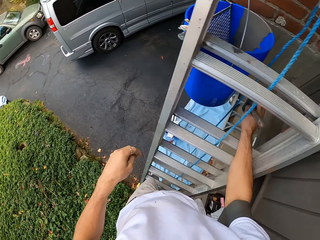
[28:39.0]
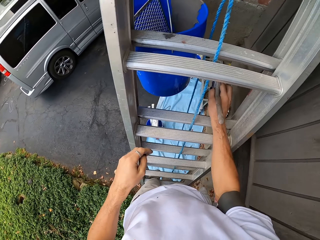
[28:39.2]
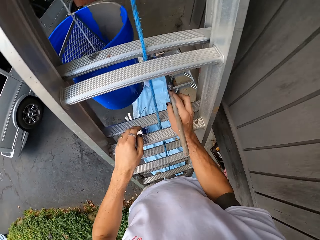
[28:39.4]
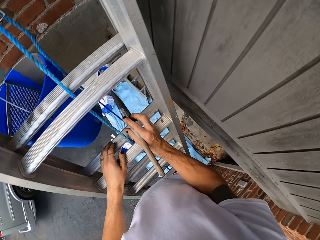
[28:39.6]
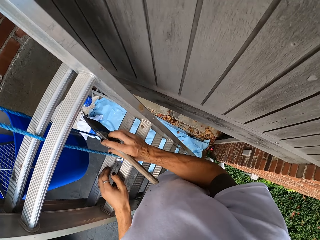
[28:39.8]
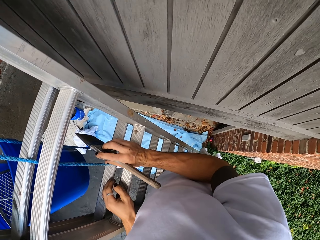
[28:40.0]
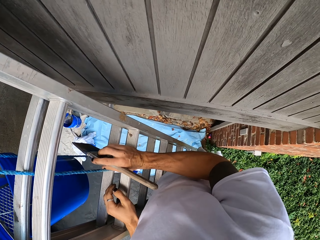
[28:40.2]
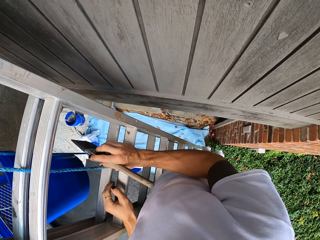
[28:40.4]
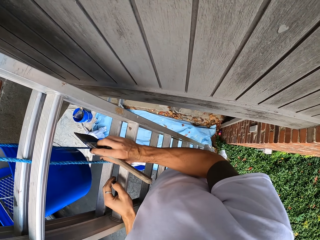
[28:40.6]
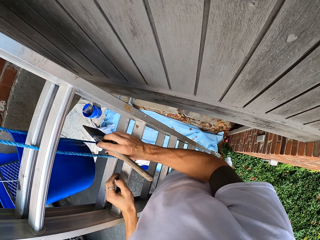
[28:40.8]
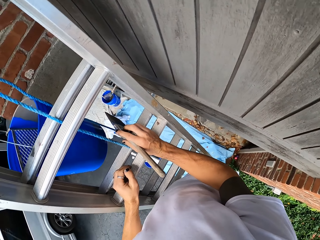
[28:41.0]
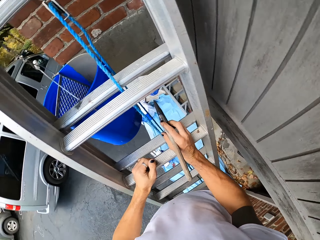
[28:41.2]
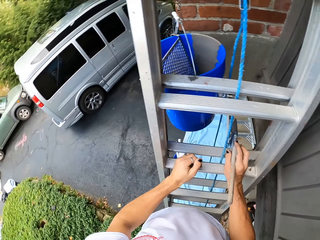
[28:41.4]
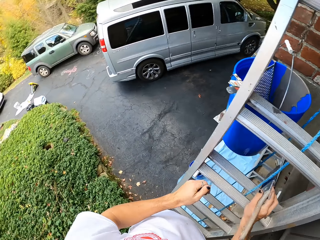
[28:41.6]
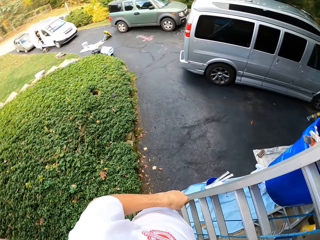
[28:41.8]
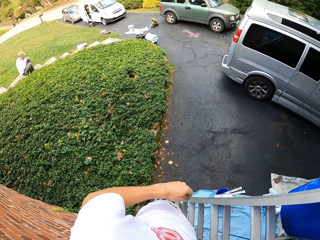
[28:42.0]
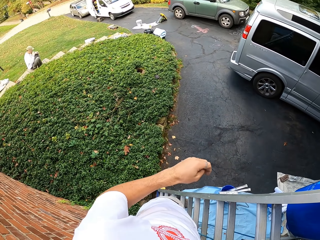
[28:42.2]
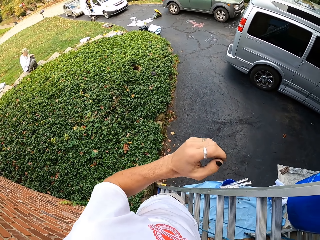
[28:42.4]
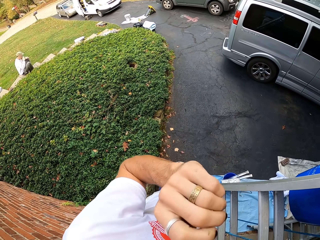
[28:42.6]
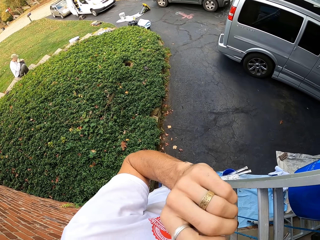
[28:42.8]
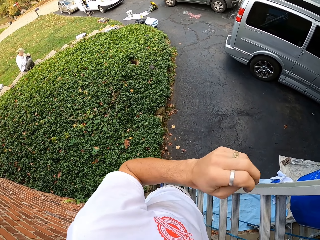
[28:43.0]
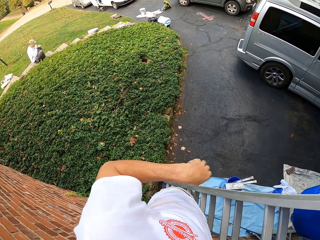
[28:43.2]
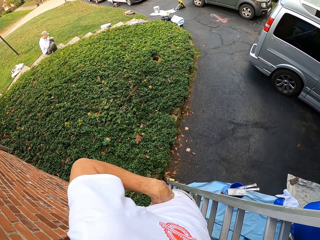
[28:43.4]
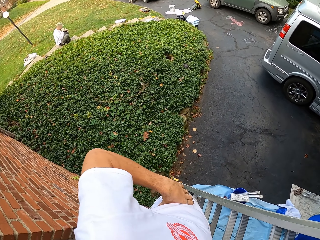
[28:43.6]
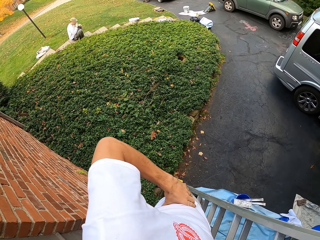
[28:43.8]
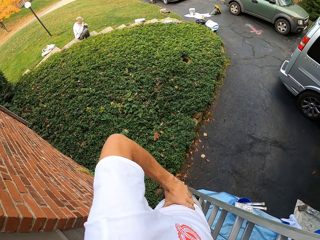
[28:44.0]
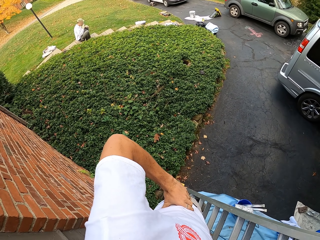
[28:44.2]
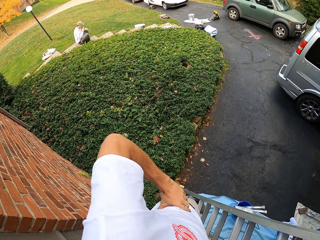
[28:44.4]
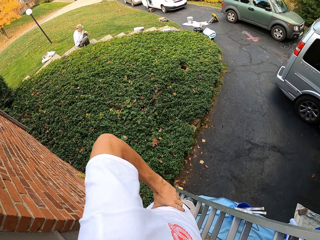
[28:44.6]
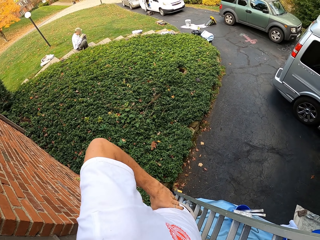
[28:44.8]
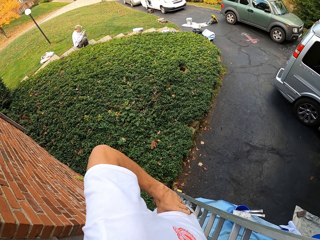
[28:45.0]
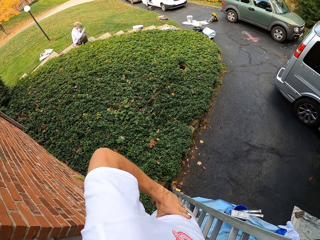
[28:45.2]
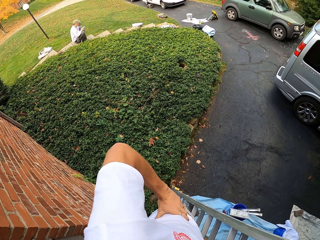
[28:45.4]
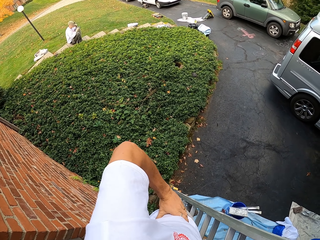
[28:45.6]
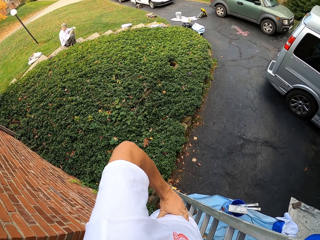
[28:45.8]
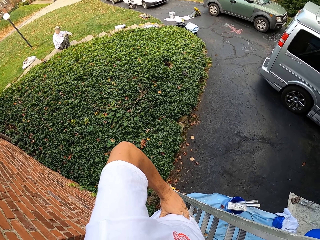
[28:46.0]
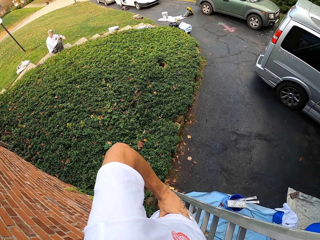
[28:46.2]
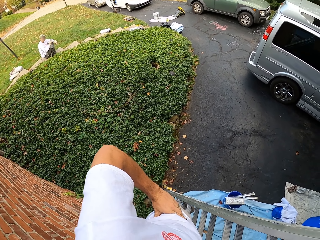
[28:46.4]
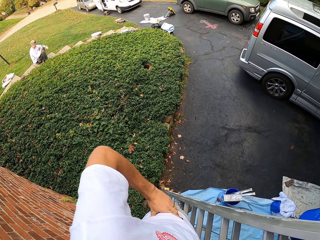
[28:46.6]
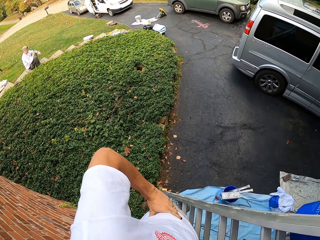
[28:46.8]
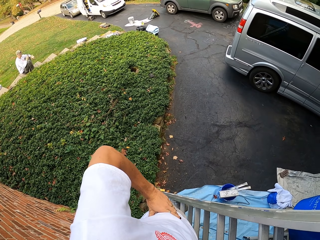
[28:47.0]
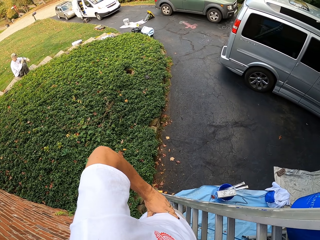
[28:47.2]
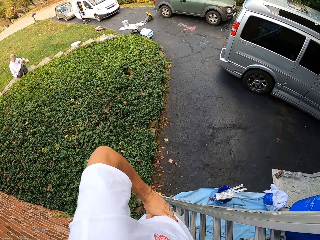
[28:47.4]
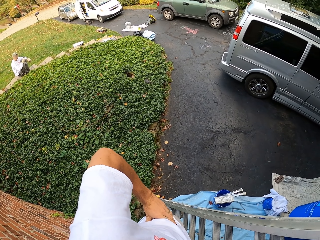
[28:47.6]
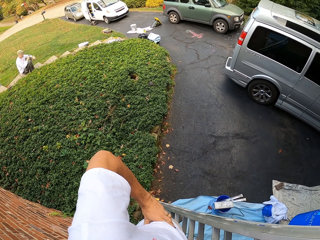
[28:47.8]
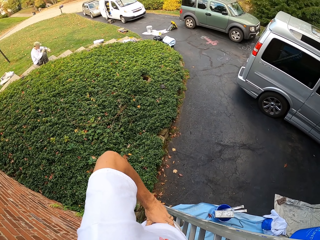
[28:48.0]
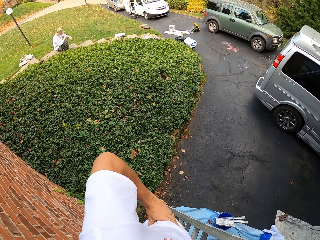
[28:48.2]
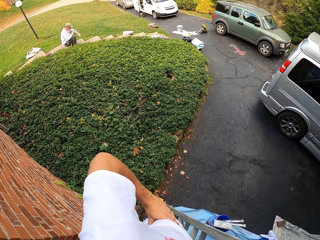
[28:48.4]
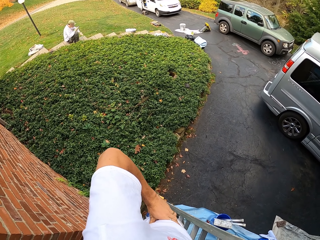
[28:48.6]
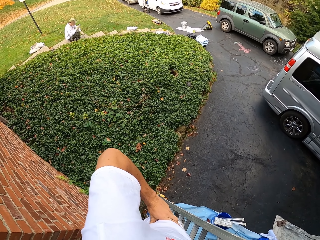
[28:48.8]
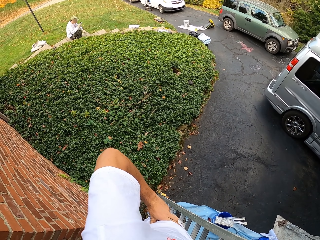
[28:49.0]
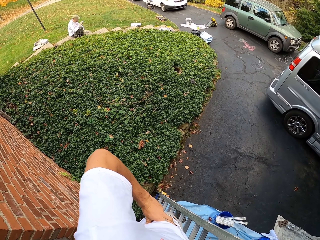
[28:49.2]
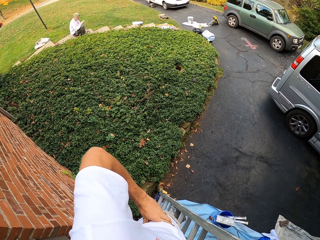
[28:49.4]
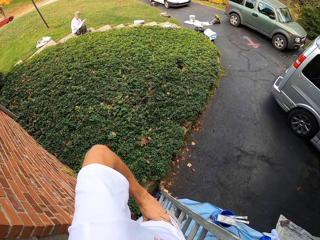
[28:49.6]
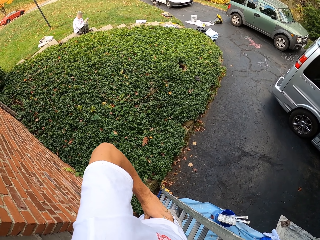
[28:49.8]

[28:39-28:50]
The camera wearer looks around. They lift the hand and scratch the face. They hold the waist. They look around.

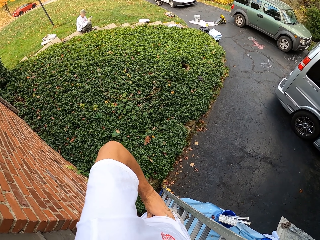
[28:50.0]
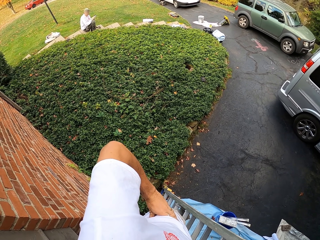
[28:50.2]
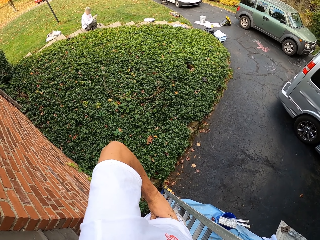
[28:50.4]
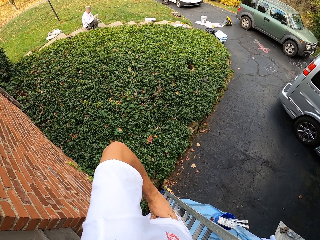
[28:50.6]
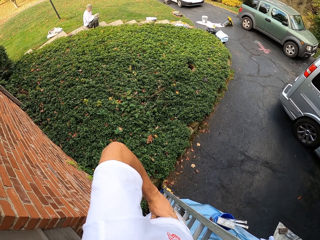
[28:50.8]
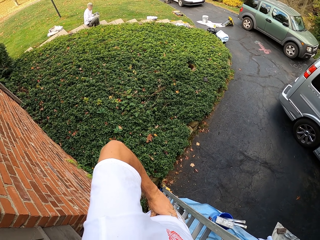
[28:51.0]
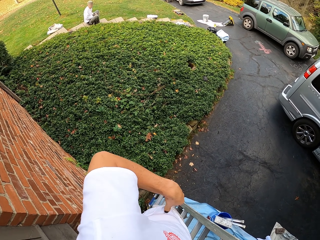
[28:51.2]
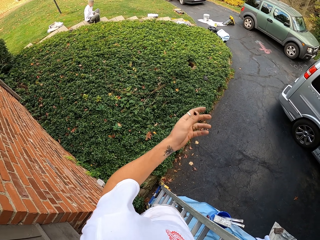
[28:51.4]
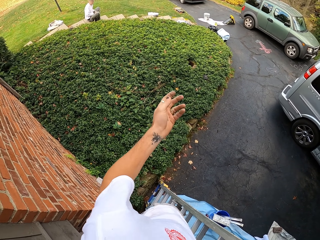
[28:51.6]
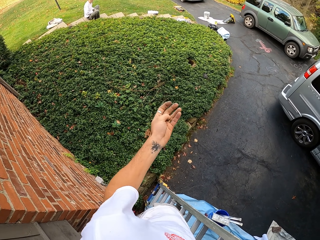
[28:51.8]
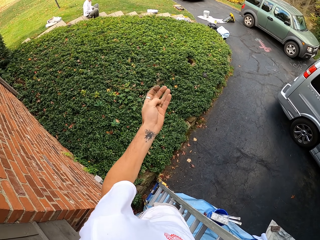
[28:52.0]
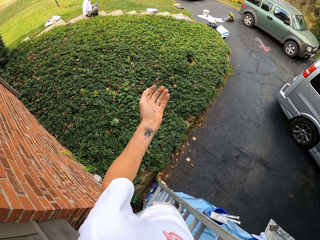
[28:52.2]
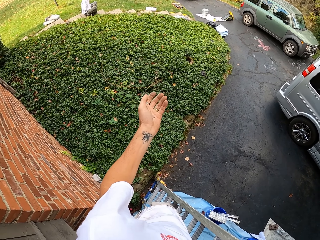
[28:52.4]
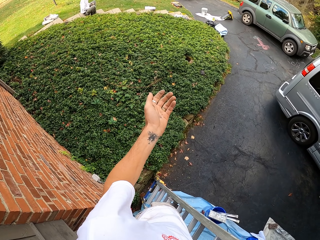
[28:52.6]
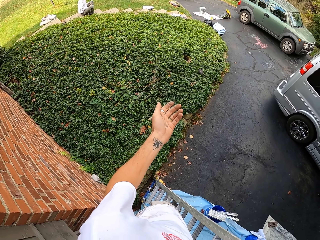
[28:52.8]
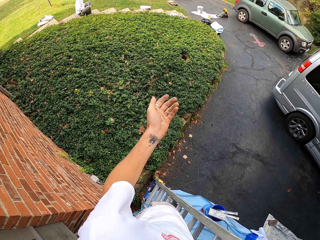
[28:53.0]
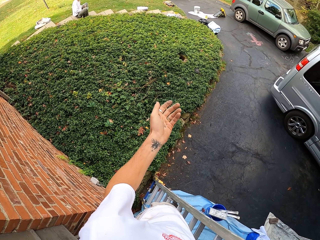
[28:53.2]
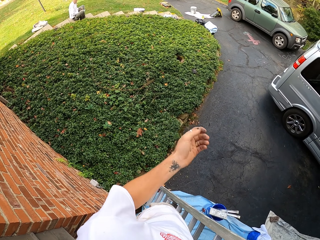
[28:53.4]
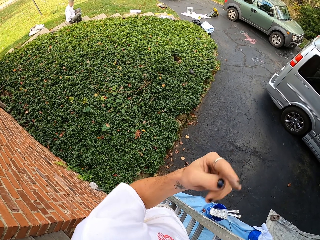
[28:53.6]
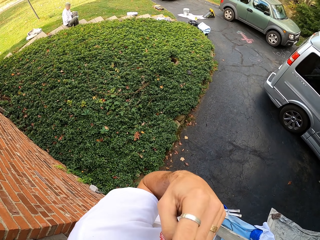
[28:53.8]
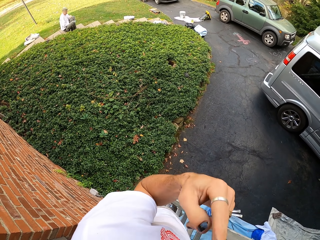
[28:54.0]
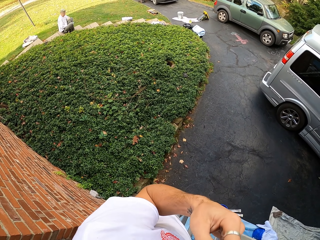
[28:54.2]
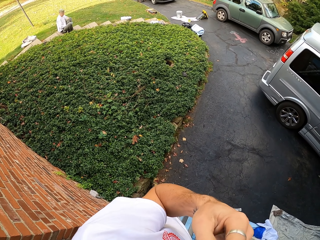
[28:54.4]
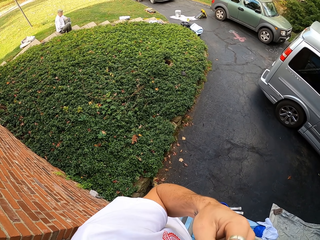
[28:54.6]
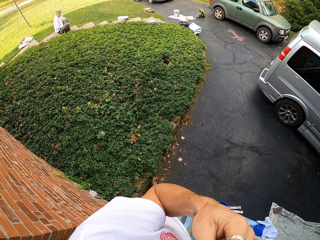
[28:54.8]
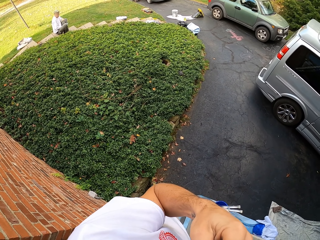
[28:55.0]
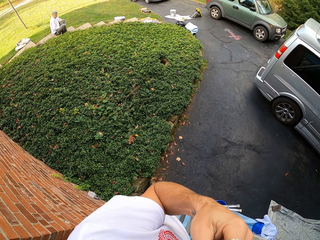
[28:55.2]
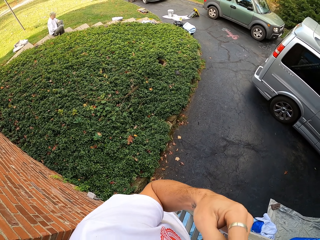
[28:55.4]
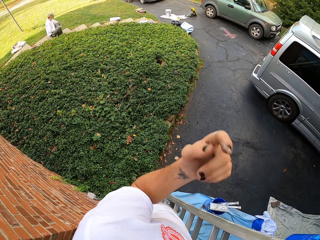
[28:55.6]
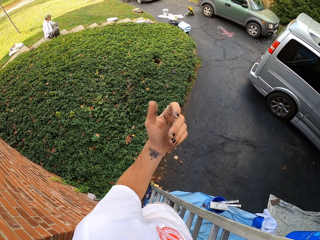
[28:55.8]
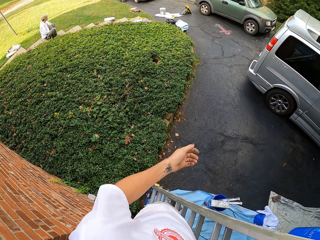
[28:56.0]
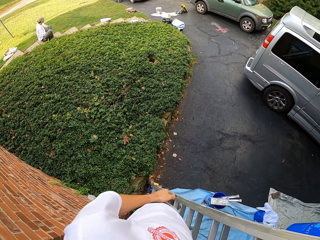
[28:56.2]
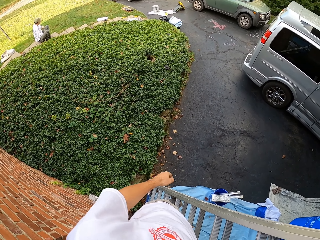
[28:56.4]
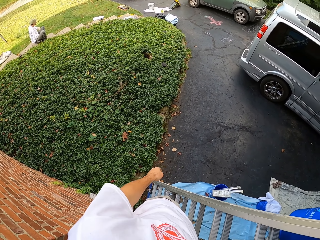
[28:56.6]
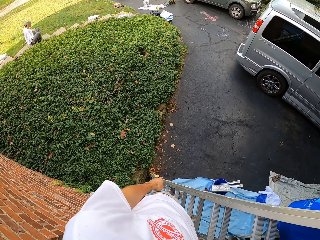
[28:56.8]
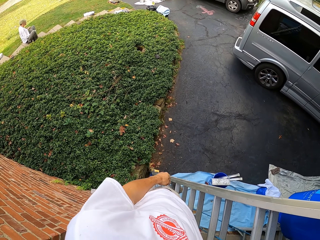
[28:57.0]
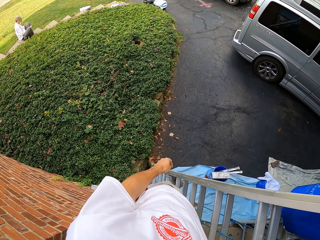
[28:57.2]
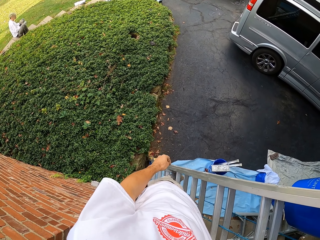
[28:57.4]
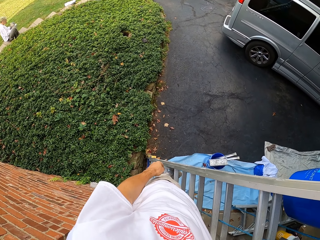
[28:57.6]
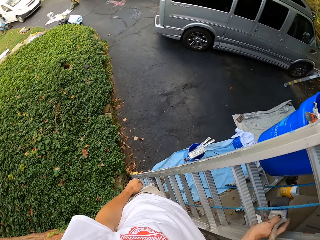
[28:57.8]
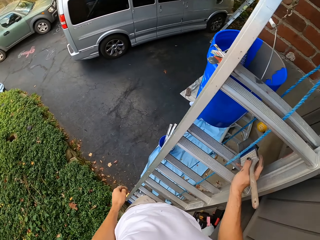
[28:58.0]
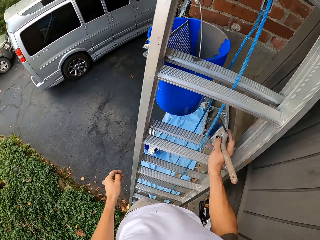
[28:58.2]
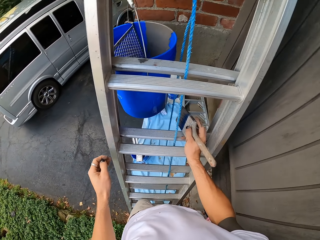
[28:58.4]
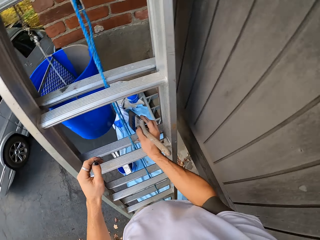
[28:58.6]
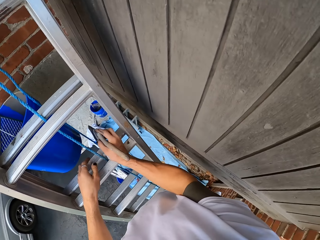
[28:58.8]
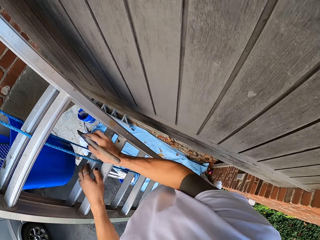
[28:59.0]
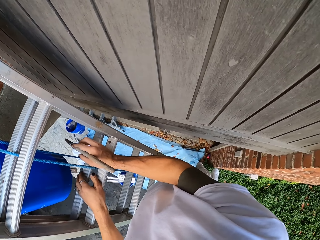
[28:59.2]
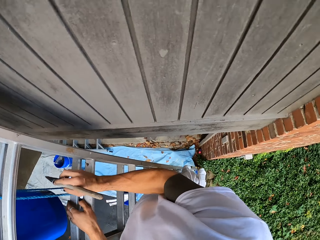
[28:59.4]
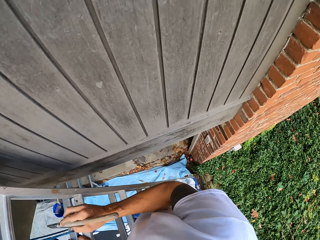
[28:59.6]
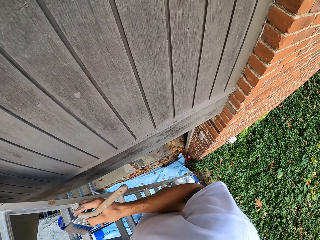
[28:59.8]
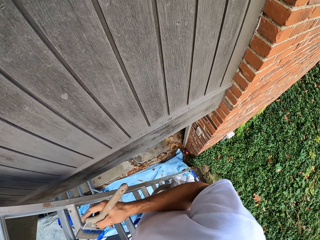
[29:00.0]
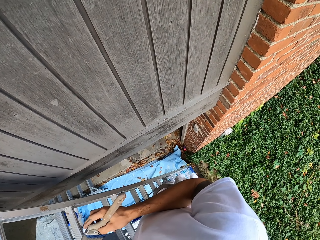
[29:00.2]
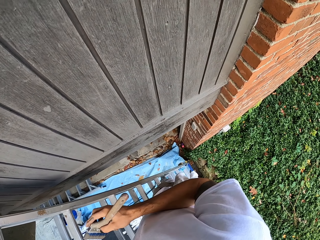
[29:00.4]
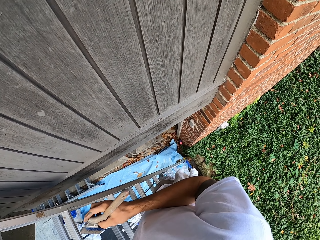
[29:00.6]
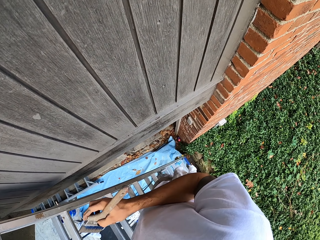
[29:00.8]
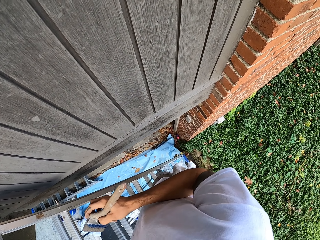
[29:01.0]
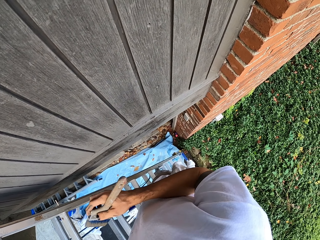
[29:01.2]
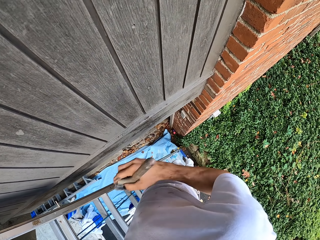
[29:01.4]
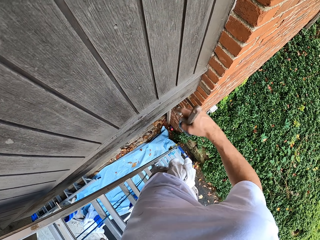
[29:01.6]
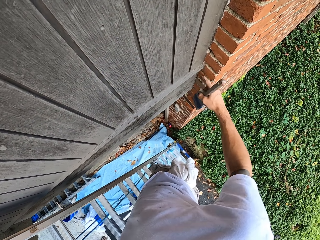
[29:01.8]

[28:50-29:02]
The camera wearer talks with a man. They move the hand. They touch the face, scratch the face and look around.
